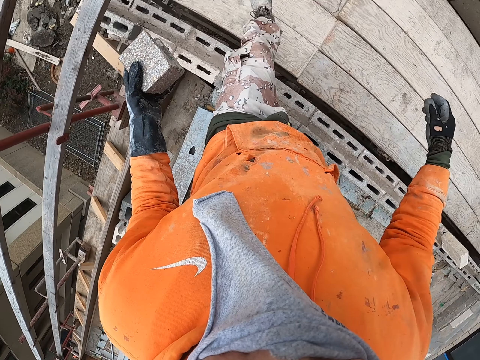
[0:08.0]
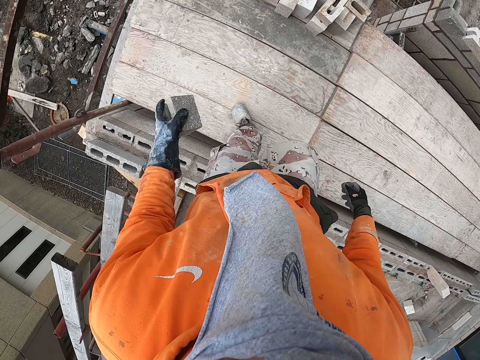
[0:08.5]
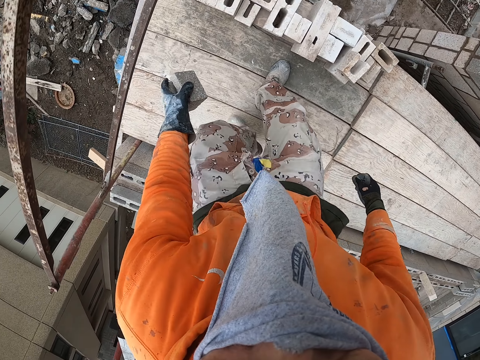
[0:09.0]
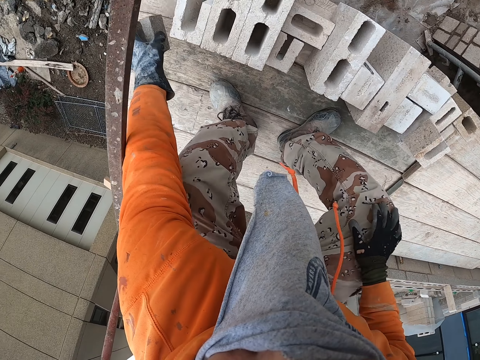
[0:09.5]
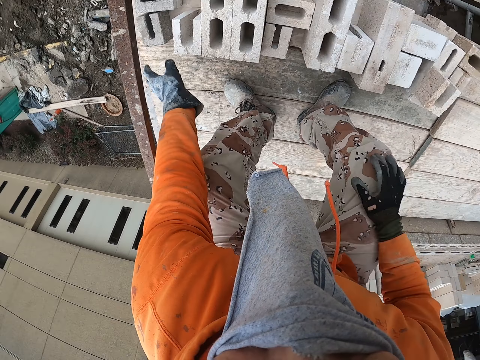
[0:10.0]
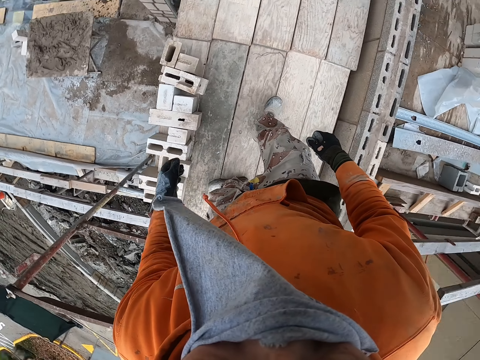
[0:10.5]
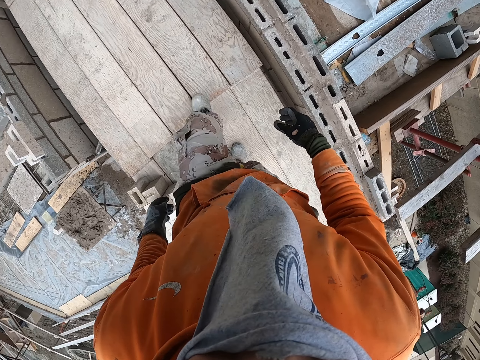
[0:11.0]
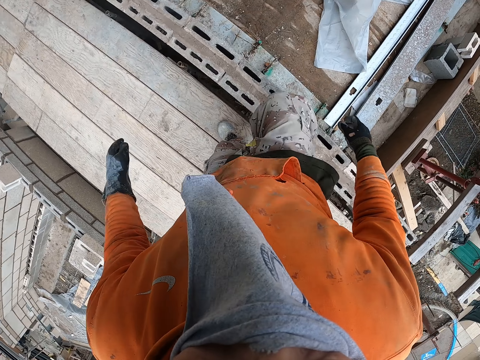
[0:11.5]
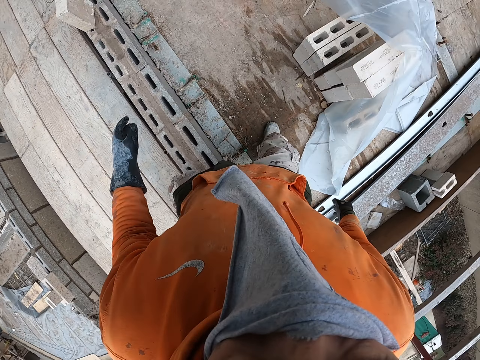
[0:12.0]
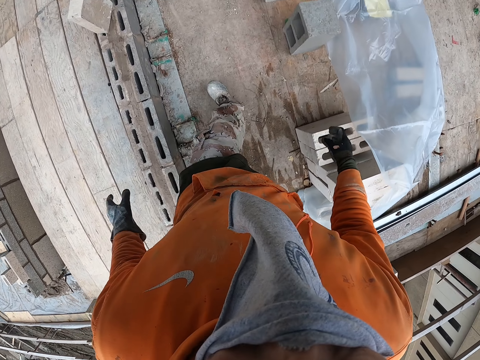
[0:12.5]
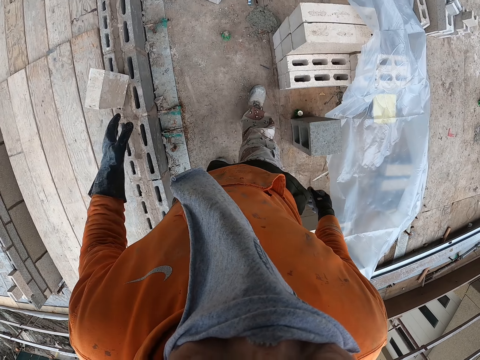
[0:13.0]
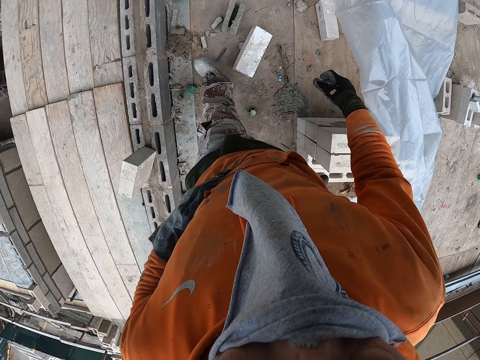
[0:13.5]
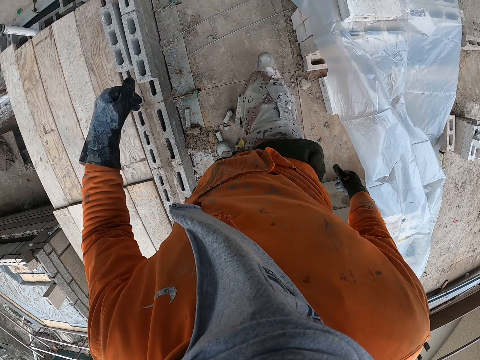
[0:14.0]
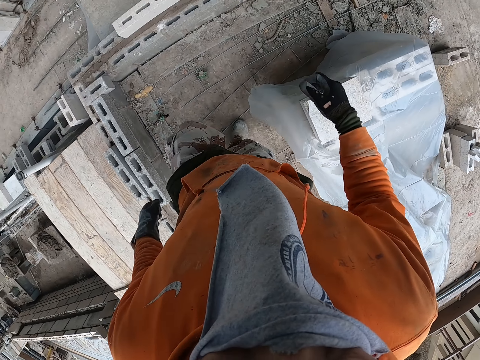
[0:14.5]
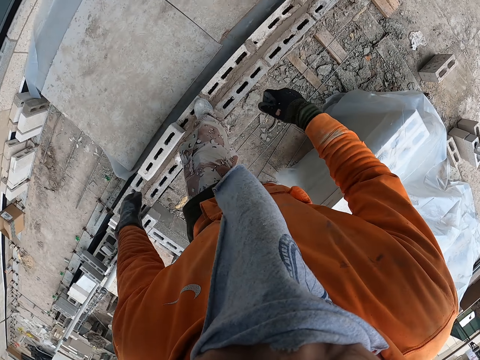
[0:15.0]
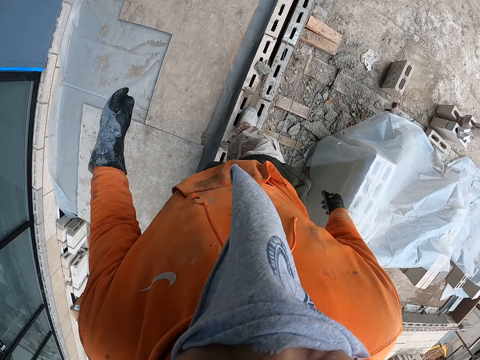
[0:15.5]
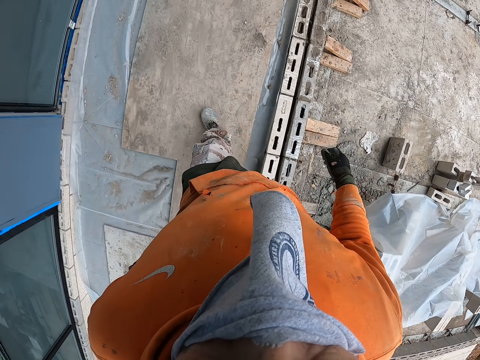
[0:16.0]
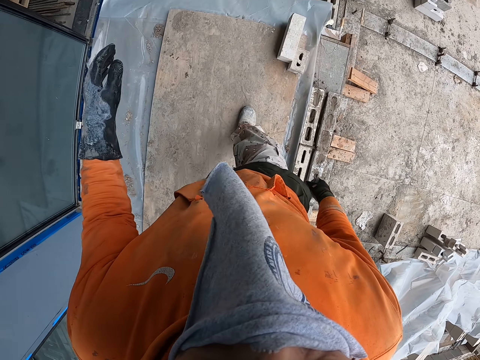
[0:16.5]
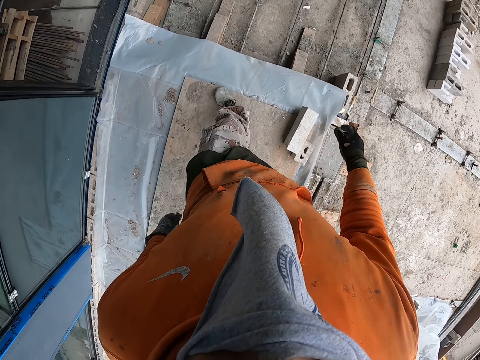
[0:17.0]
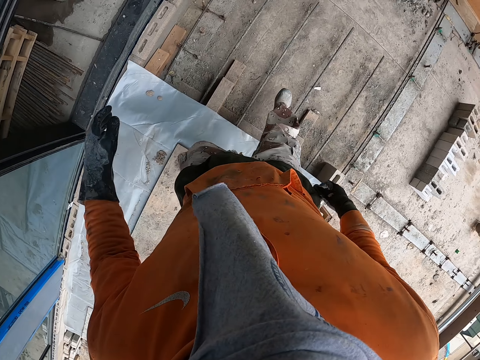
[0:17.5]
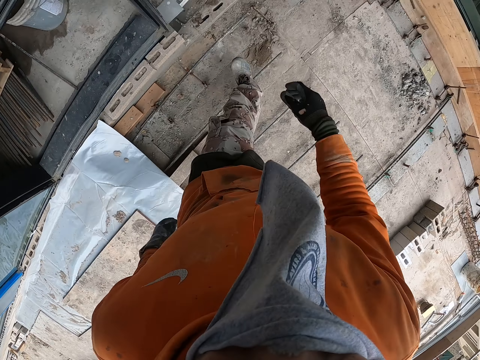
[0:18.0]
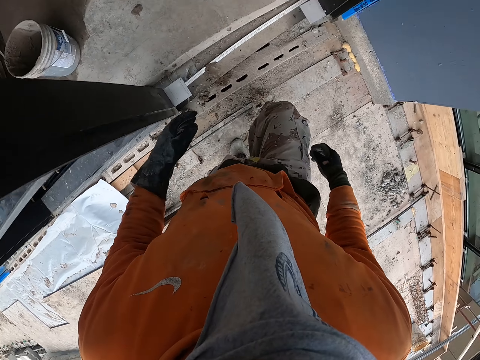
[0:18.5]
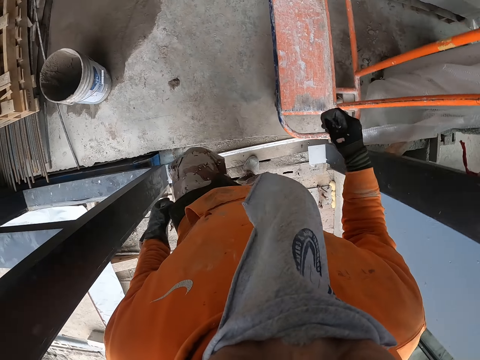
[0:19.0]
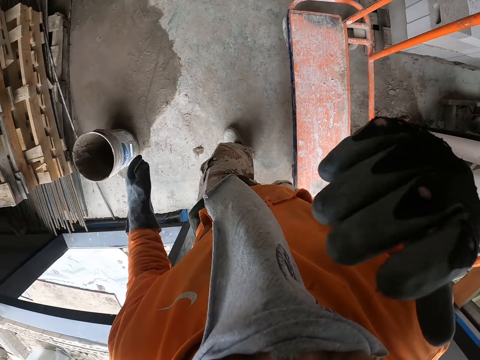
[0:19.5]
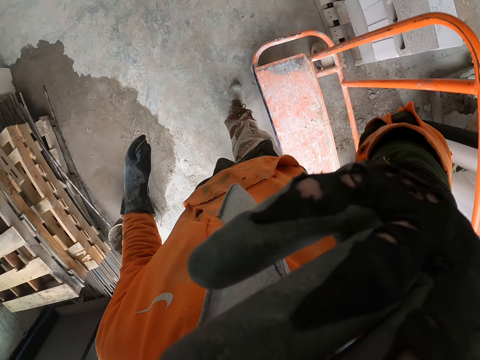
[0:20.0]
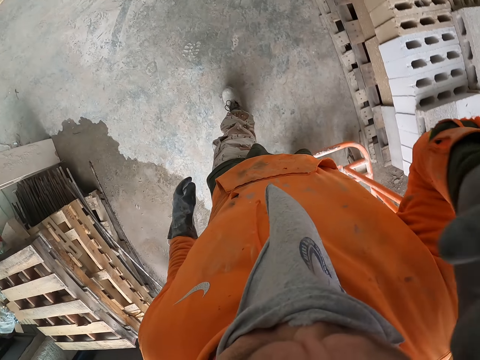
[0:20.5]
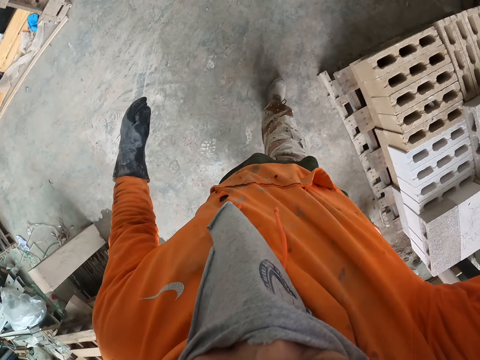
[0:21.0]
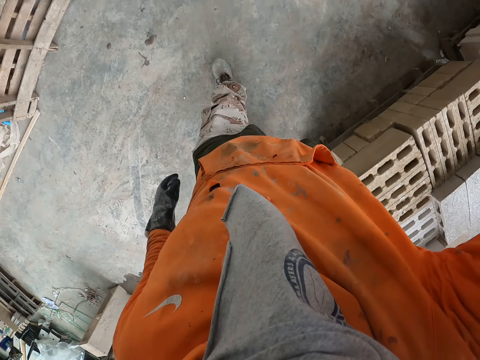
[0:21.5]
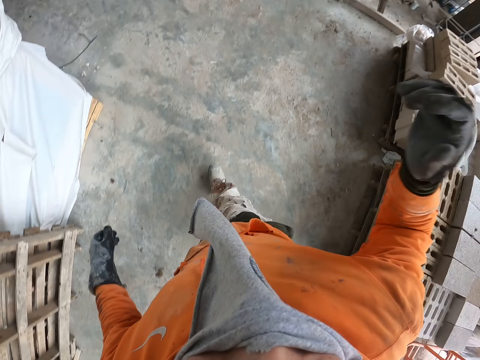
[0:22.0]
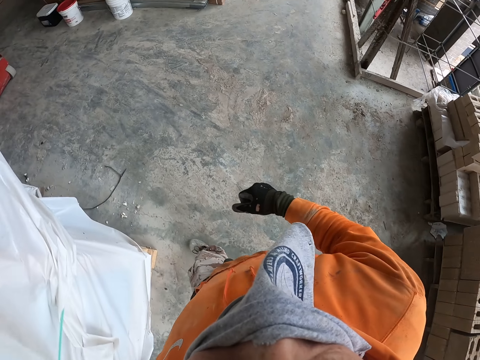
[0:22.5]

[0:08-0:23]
The camera wearer bends down. They put a concrete brick on the foundation. They turn around. They walk on the foundation. They walk on the floor.

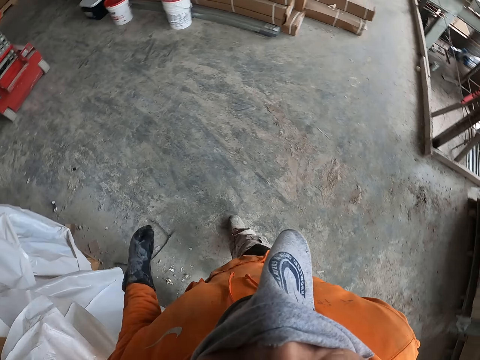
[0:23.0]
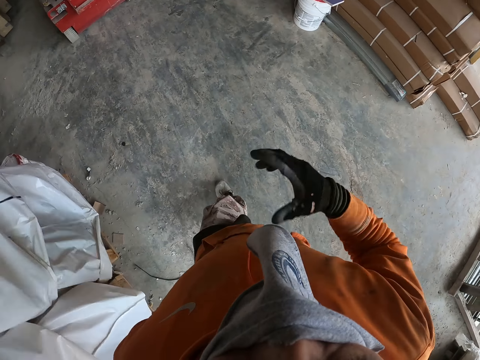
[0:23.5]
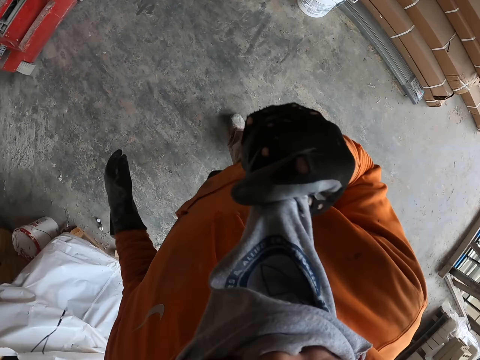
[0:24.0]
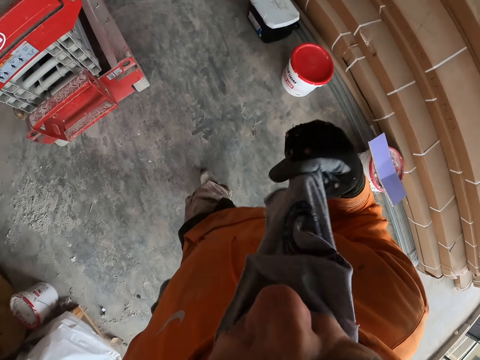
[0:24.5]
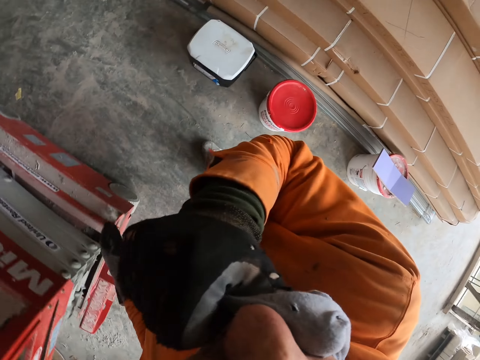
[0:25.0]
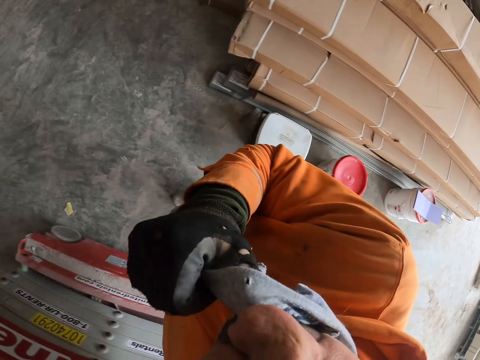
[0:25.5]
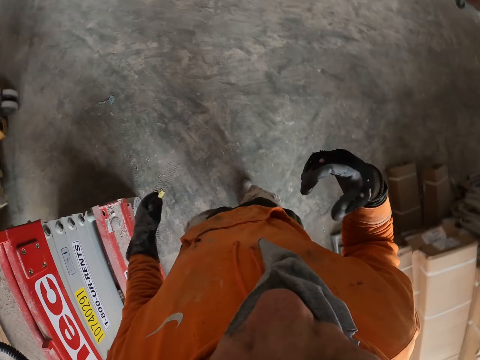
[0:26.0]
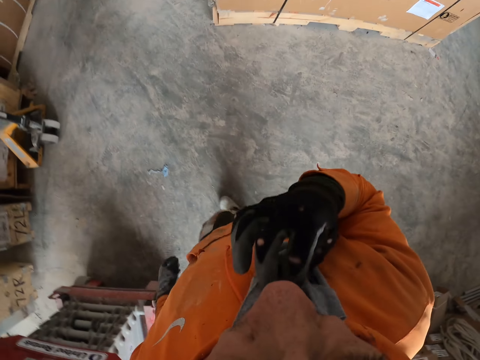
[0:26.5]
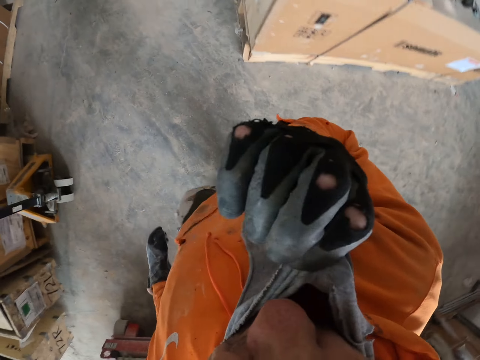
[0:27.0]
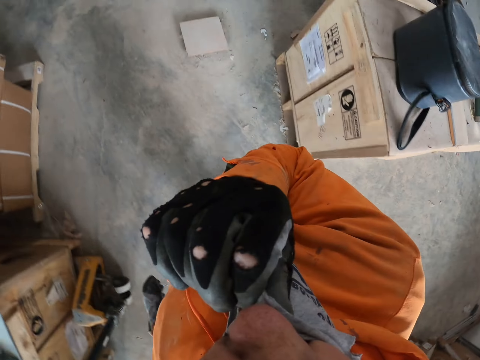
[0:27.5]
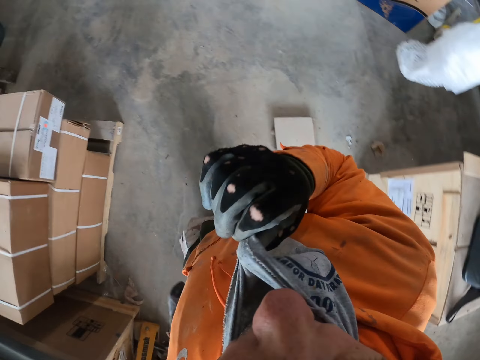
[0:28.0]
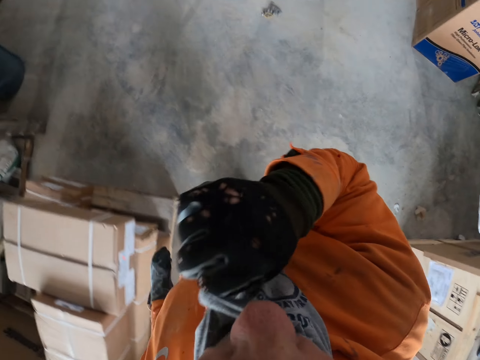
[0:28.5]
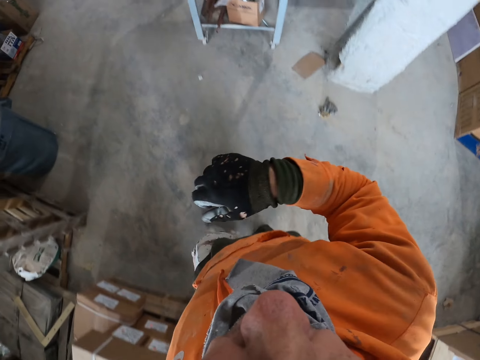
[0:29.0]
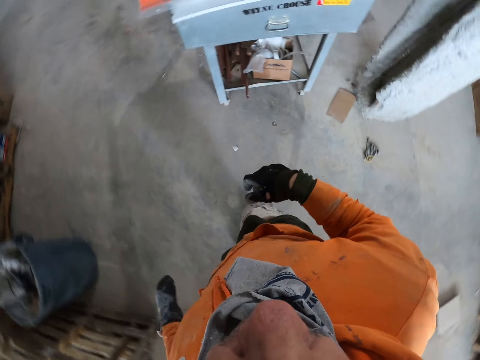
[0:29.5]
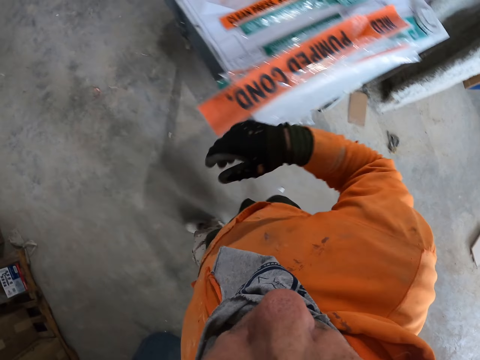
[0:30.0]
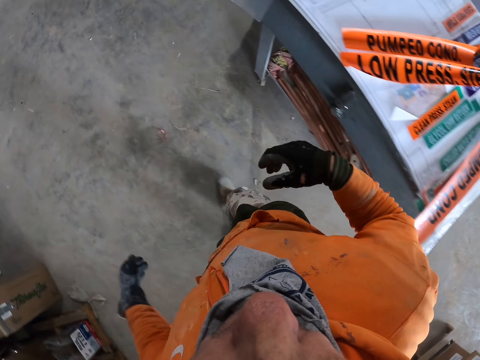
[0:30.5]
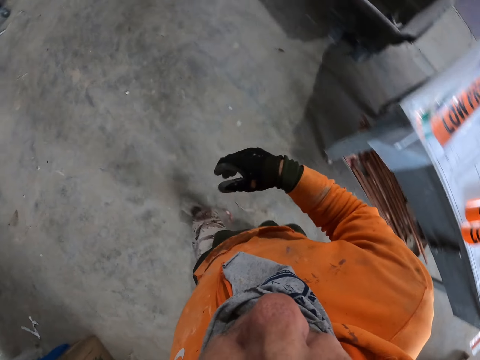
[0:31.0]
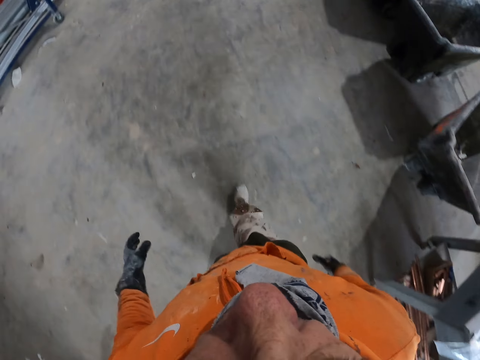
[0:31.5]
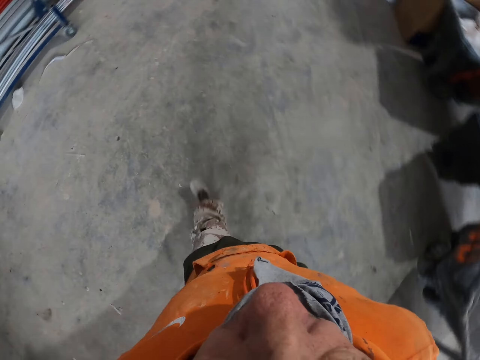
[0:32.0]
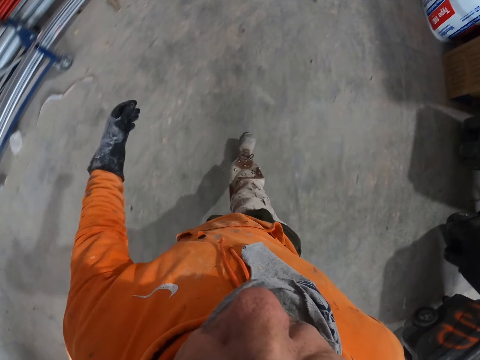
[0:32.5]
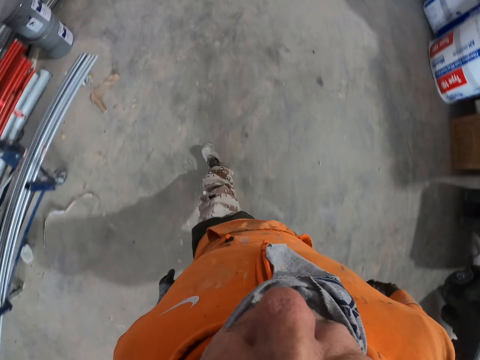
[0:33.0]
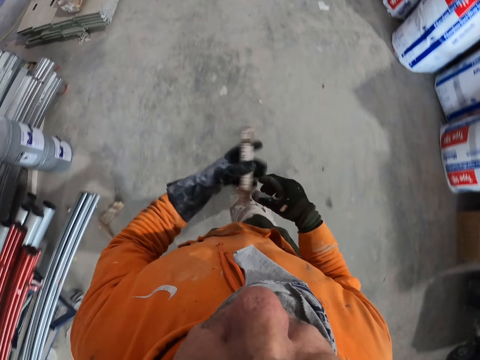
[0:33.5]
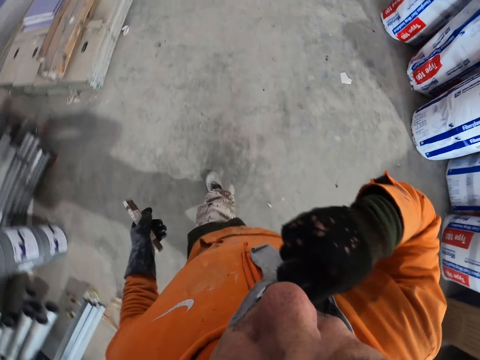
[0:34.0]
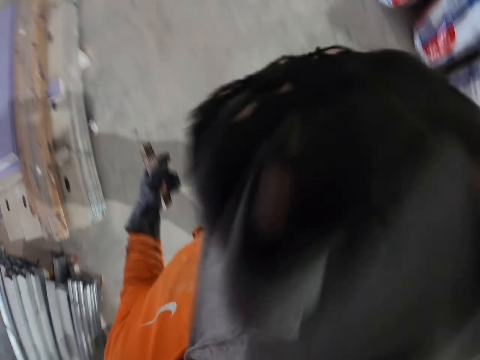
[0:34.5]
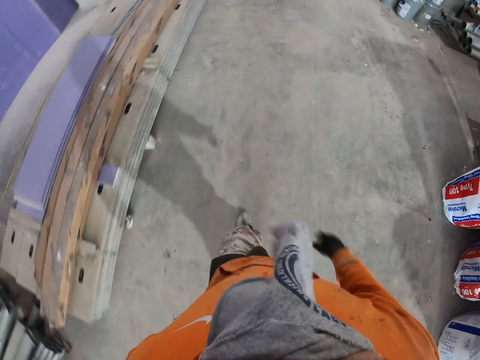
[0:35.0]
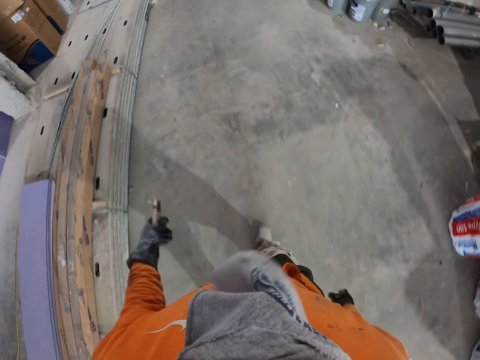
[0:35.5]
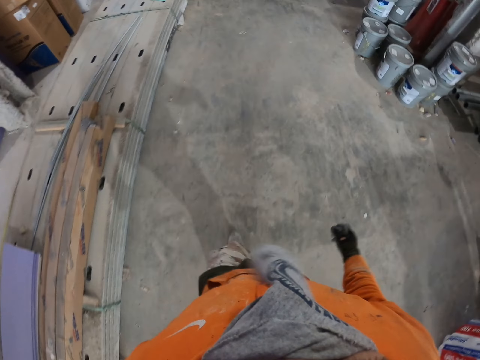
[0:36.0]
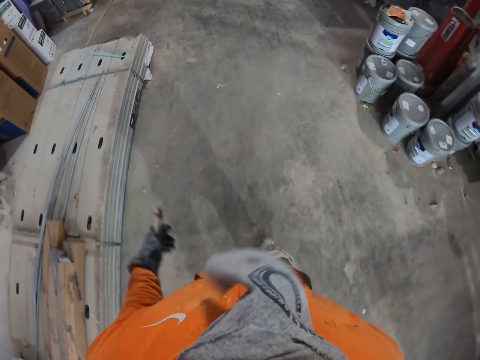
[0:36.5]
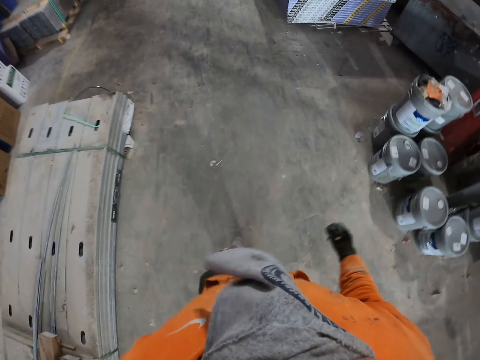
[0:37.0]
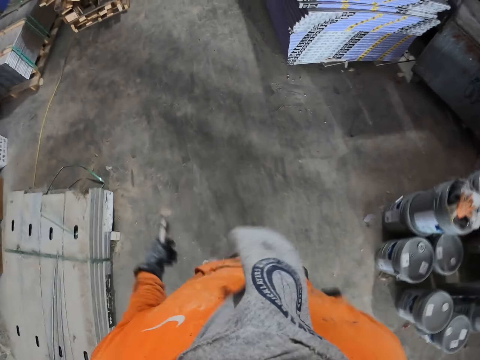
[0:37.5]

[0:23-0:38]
The camera wearer holds a rag on the mouth. They walk around. They hold the rag on the mouth. They walk around. They hold a tape measure. They hold the rag on the mouth. They walk around.
